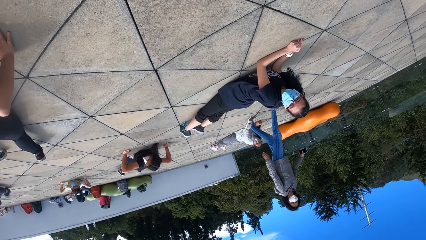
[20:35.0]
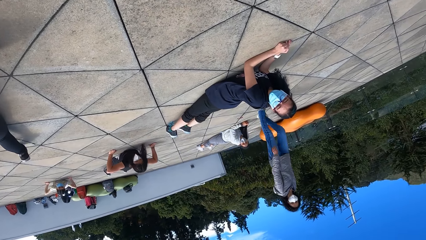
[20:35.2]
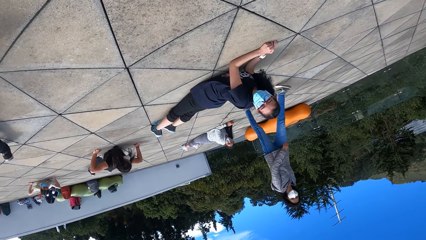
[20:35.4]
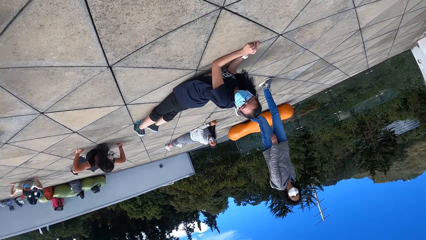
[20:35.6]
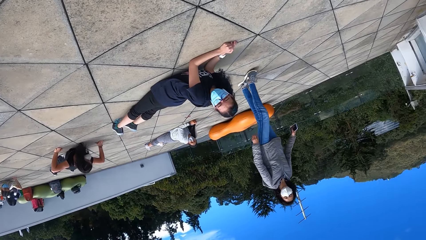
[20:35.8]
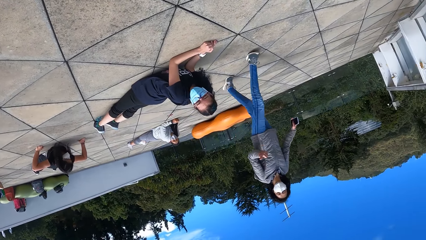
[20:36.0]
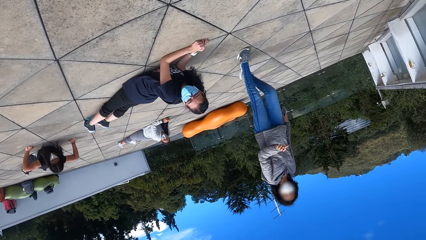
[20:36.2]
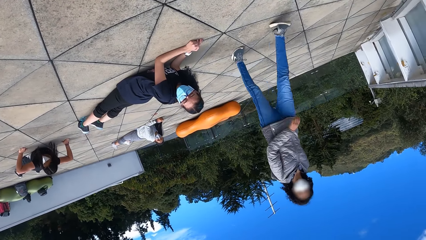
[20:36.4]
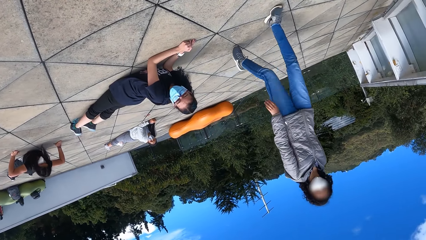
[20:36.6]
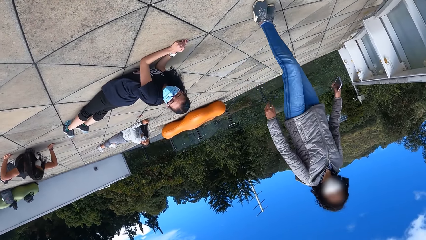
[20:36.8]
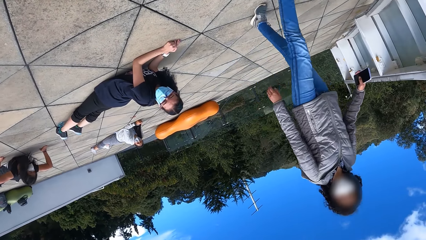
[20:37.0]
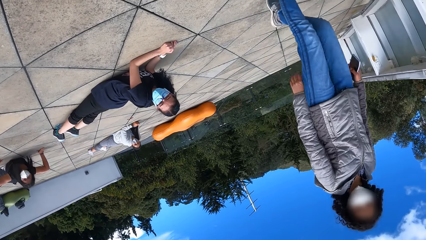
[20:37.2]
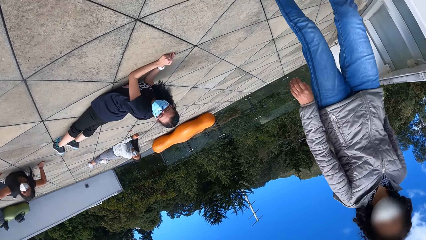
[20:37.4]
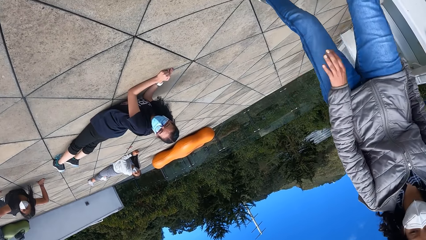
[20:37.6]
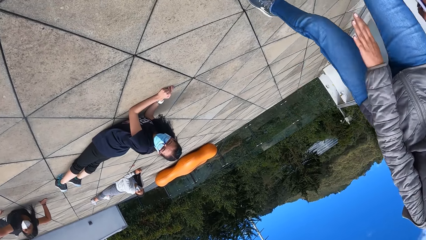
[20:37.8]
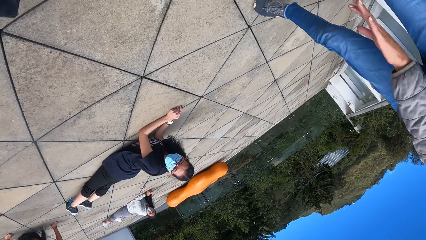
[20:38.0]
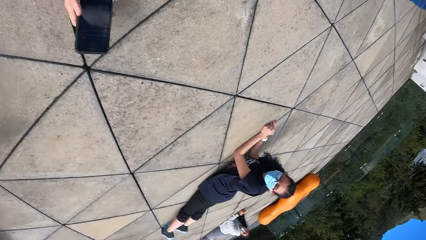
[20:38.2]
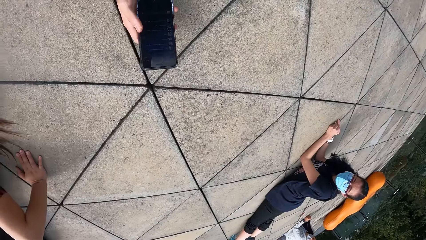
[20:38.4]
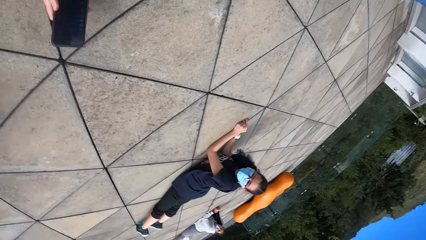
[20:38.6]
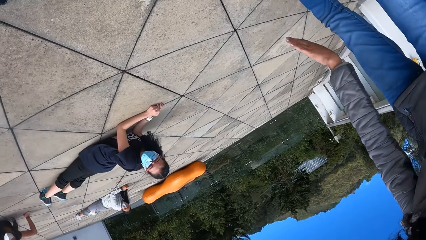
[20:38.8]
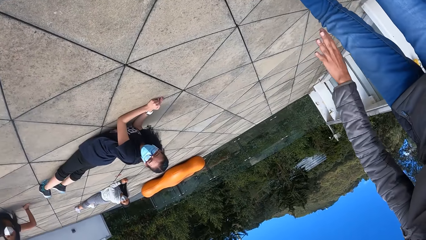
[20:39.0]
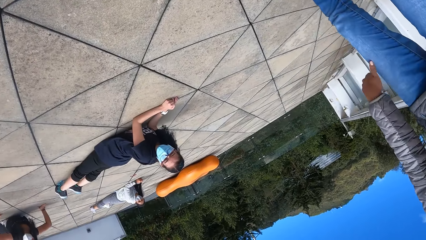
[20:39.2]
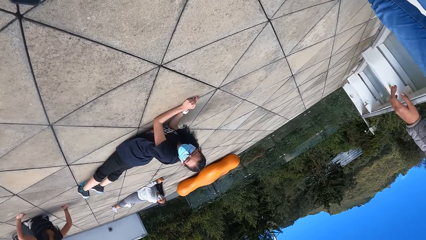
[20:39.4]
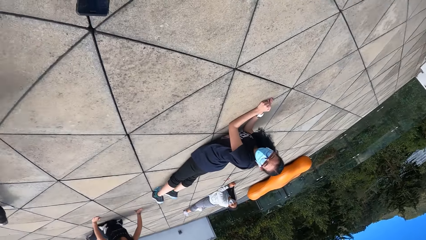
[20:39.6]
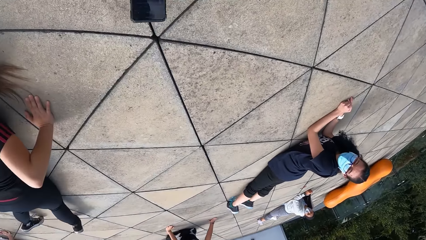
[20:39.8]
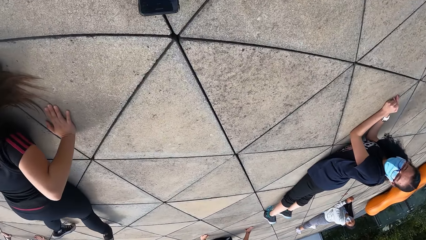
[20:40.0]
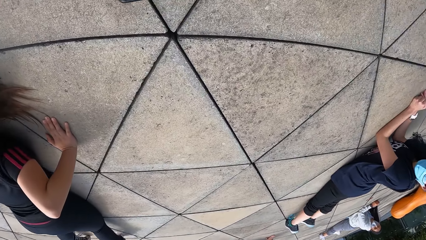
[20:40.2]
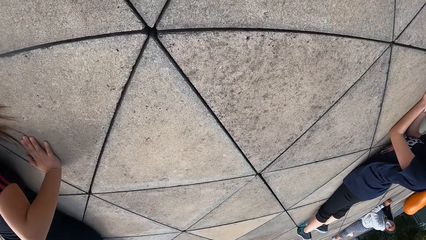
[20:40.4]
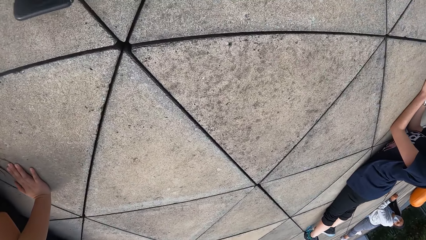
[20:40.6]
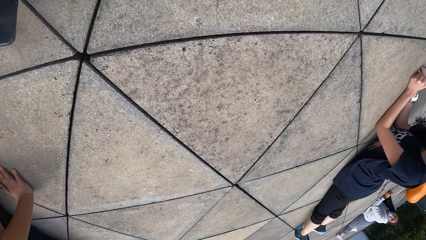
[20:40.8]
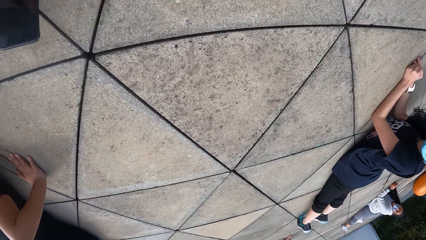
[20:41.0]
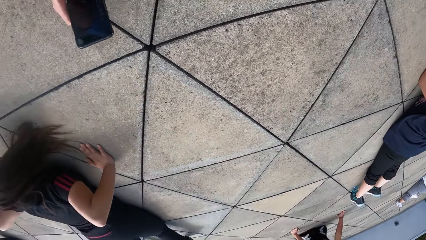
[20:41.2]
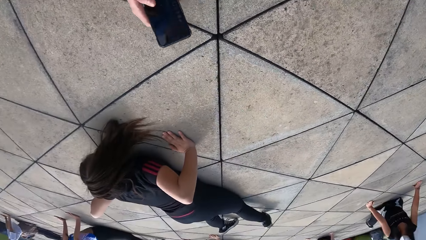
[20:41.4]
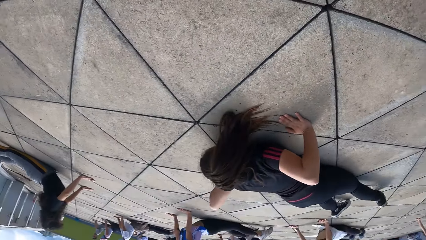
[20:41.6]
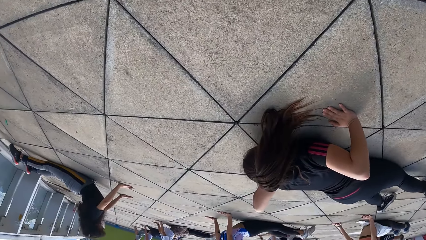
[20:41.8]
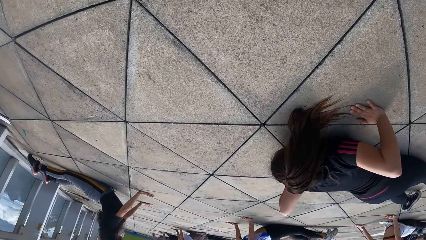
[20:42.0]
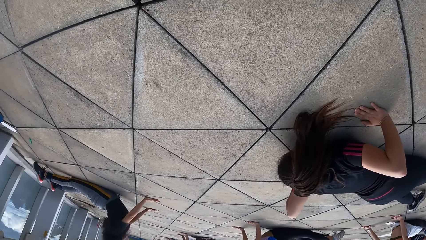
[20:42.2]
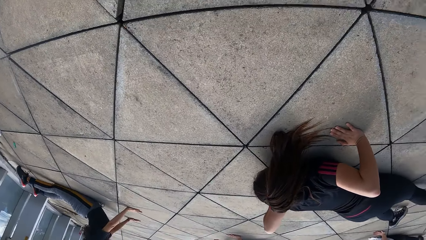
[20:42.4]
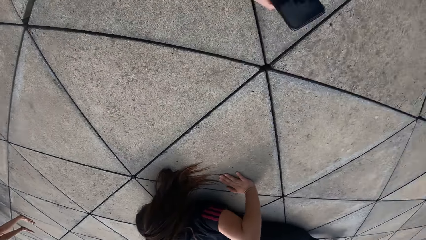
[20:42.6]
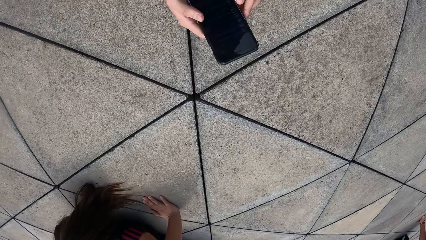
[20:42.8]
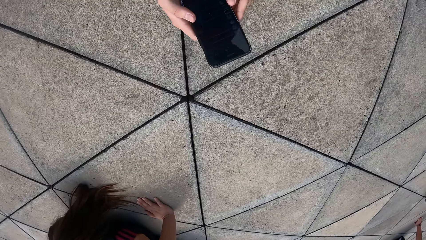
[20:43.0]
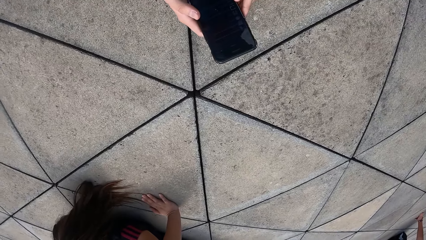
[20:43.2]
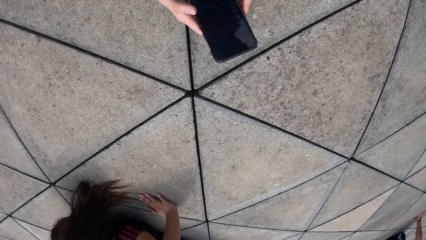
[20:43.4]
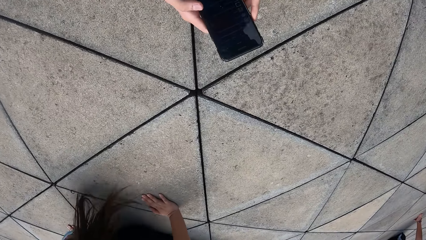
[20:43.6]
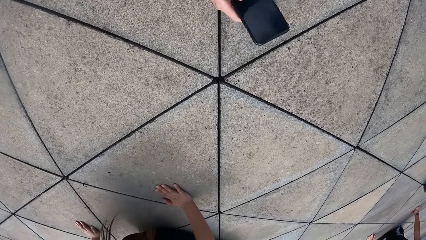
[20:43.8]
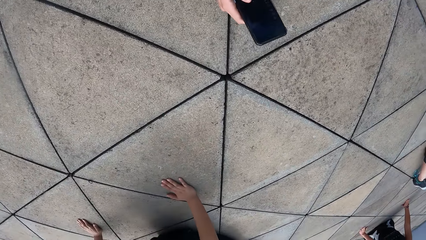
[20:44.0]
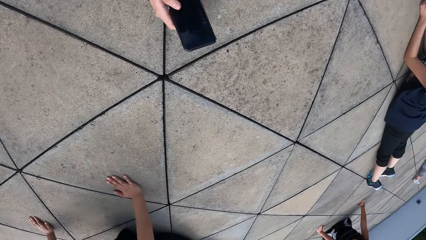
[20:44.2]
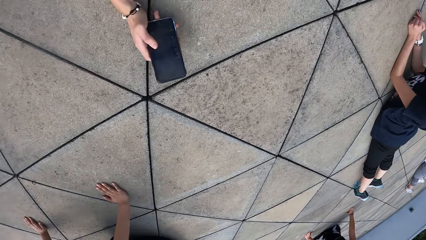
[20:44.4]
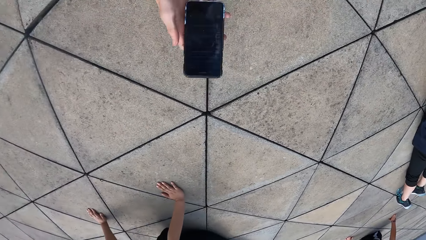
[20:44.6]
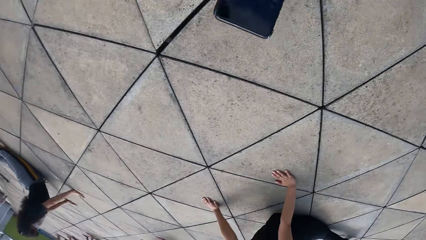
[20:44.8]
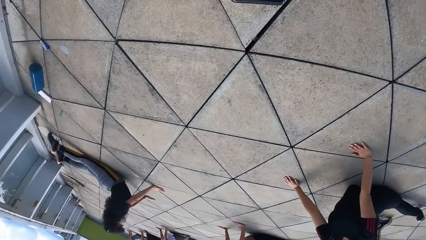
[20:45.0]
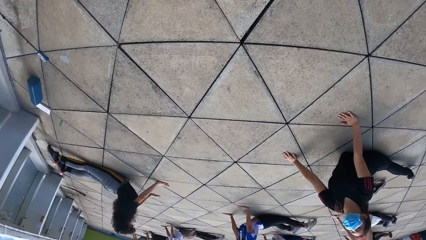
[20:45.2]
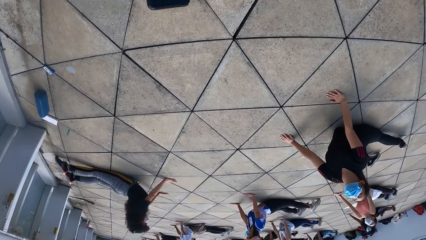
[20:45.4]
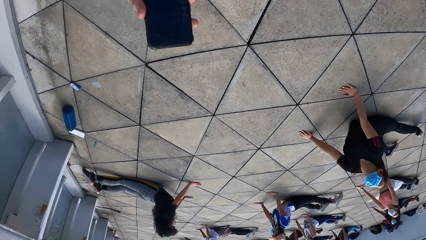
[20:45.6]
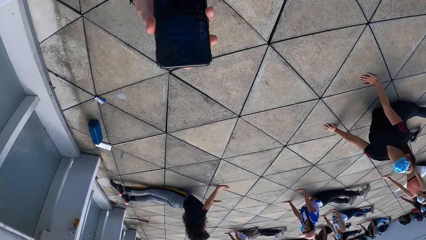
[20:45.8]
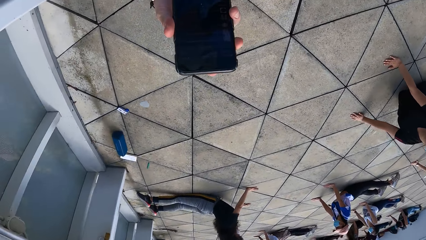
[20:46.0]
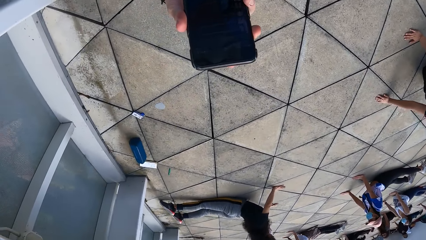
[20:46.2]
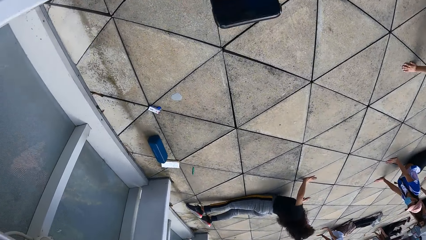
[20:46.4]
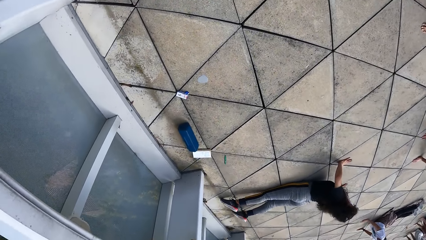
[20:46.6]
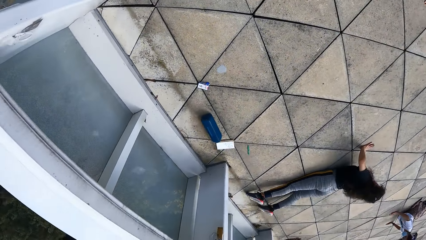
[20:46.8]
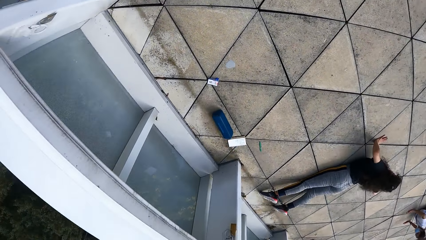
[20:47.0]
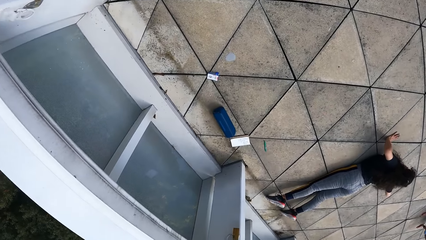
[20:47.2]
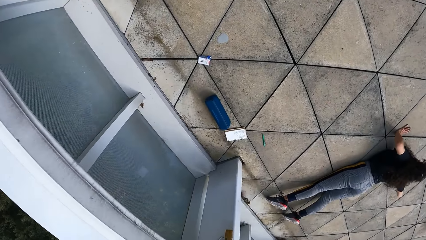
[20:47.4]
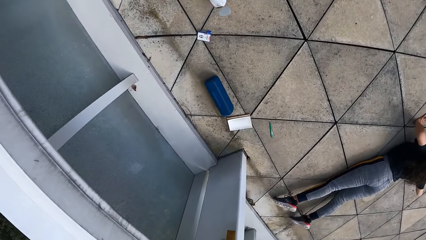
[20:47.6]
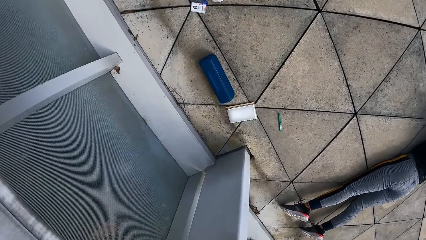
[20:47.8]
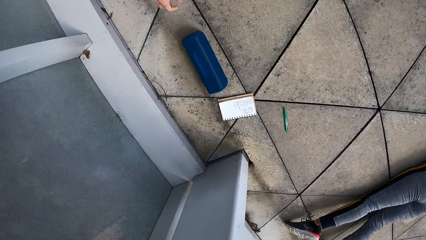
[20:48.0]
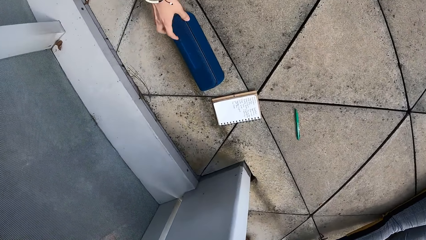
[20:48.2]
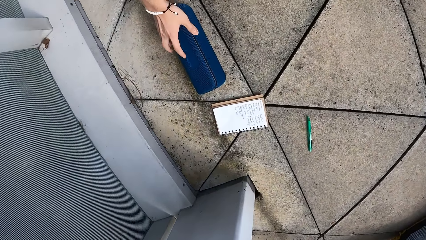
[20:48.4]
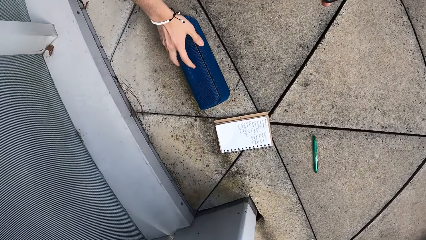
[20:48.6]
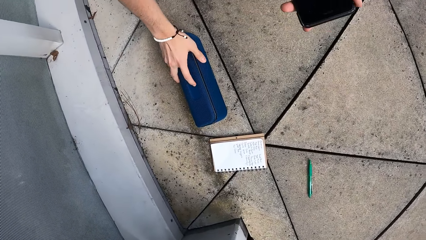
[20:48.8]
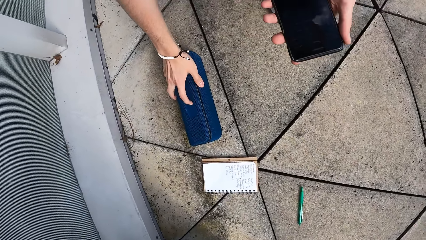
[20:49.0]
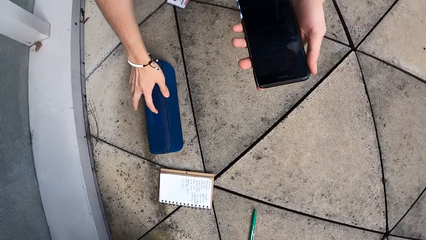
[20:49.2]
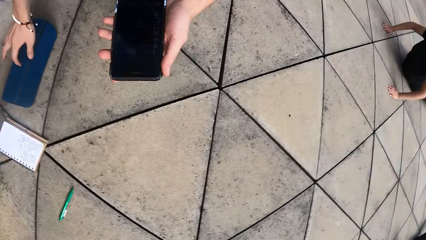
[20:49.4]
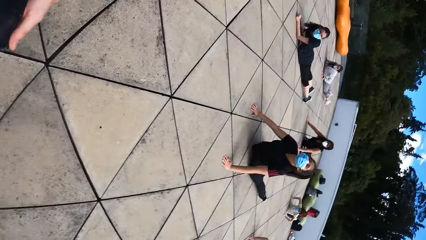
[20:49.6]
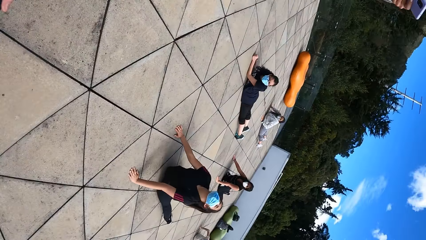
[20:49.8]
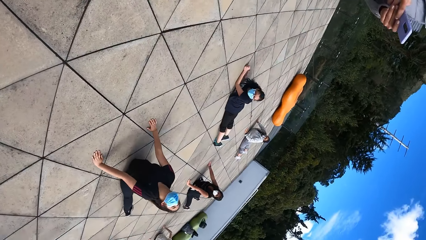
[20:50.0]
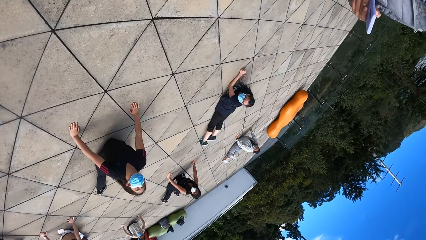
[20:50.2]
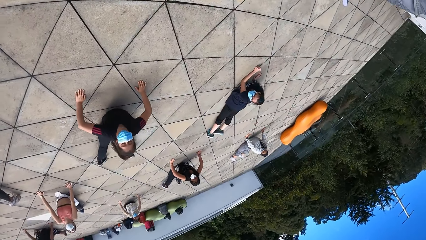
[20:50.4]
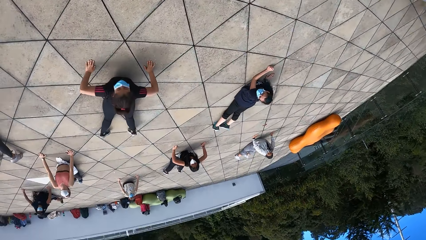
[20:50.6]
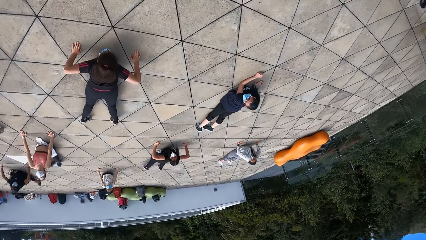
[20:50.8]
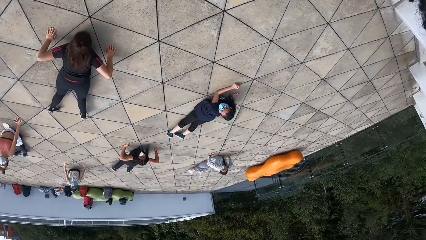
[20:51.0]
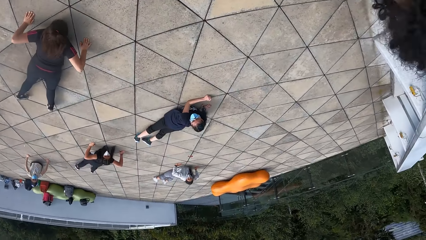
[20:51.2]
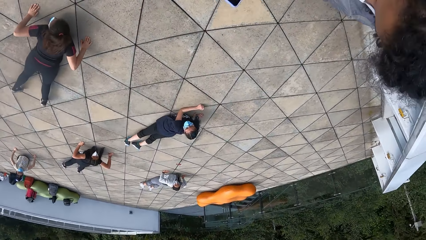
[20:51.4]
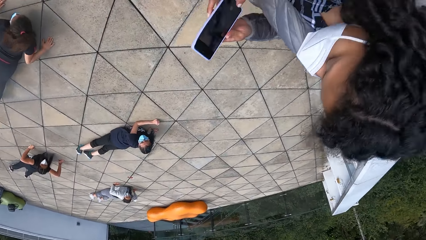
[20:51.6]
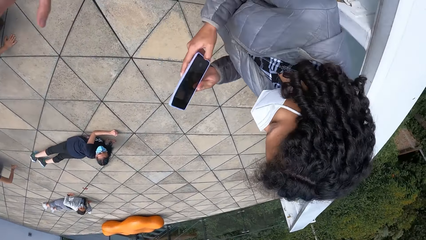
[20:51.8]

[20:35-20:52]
The camera wearer sways a hand. A person sways a hand. The person walks on the floor. The person speaks to the camera wearer. The camera wearer scrolls on the phone. The person sways a hand. The camera wearer looks around. She scrolls on the phone. She walks in the room. She presses a radio on the floor with her right hand. She looks around.
